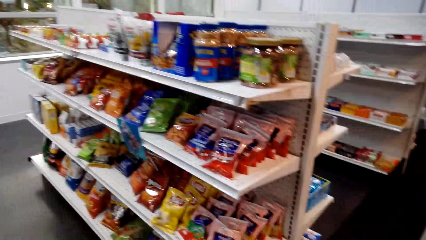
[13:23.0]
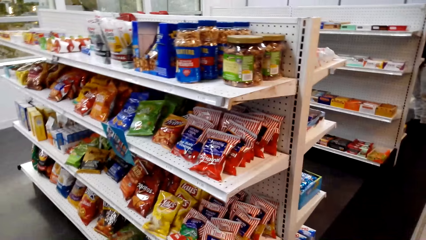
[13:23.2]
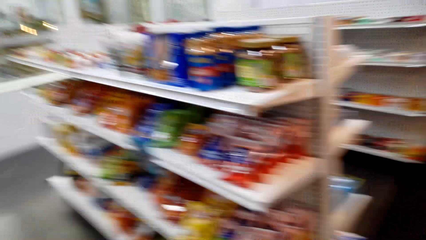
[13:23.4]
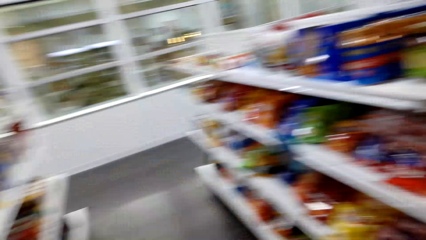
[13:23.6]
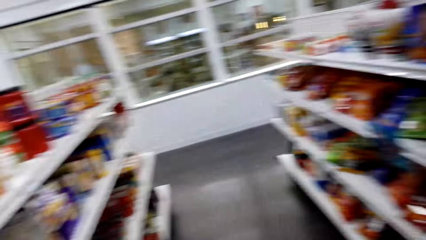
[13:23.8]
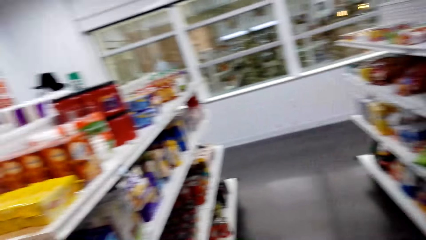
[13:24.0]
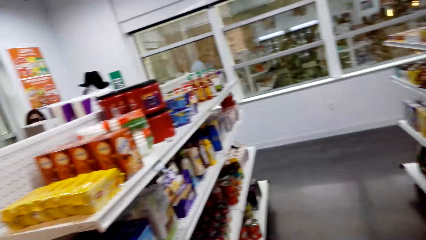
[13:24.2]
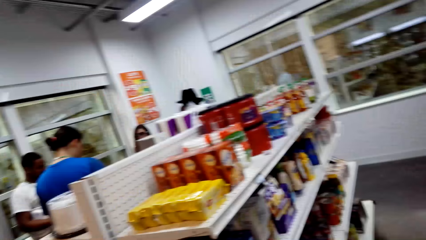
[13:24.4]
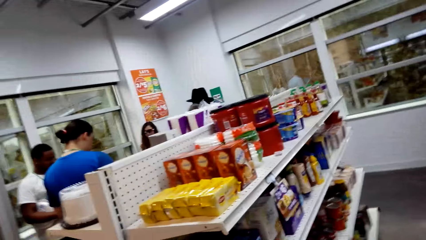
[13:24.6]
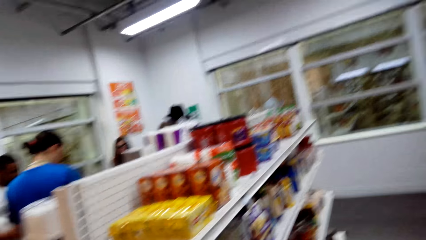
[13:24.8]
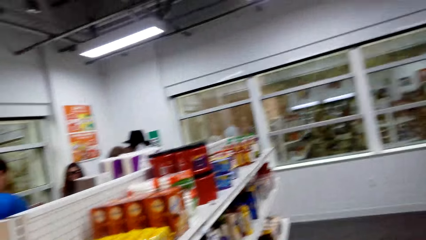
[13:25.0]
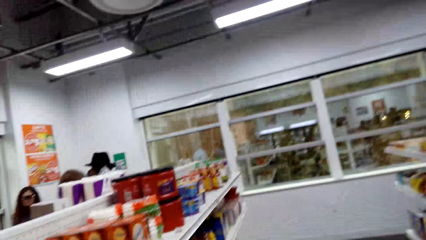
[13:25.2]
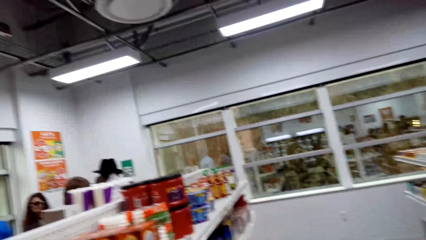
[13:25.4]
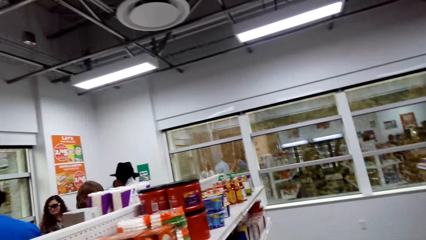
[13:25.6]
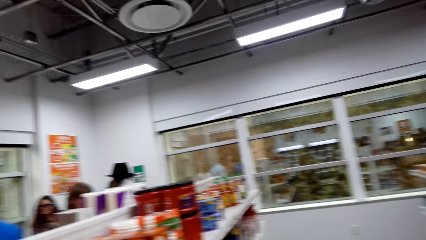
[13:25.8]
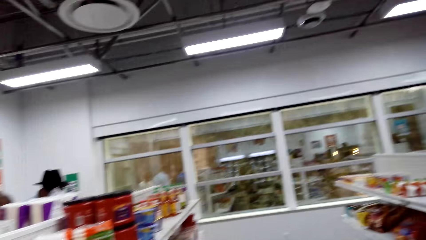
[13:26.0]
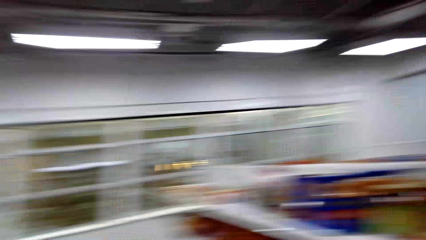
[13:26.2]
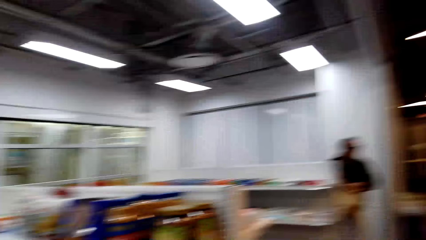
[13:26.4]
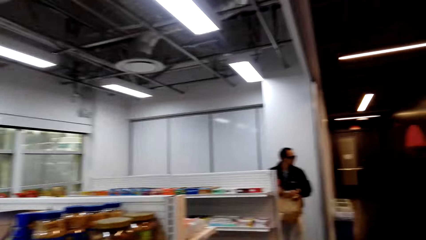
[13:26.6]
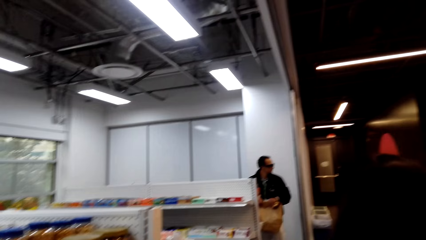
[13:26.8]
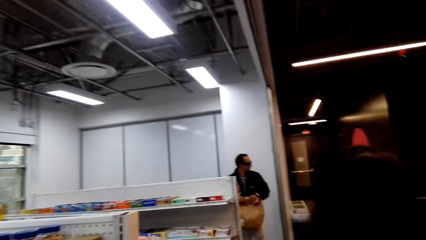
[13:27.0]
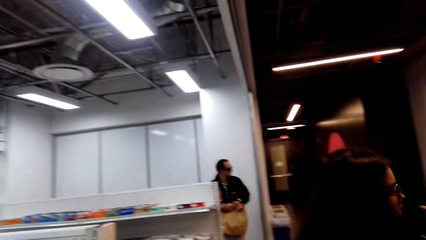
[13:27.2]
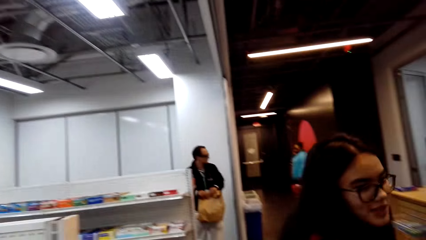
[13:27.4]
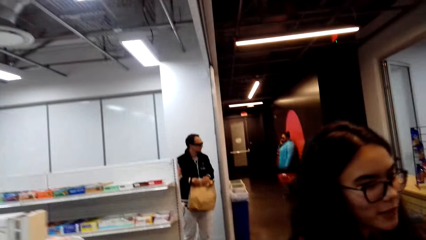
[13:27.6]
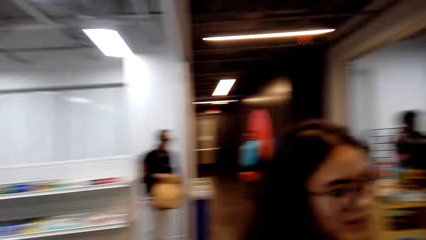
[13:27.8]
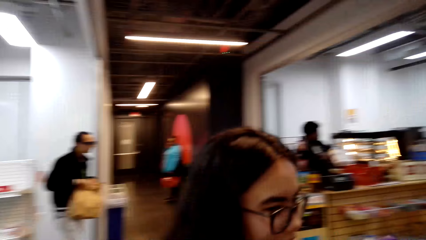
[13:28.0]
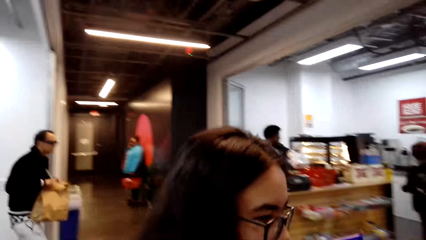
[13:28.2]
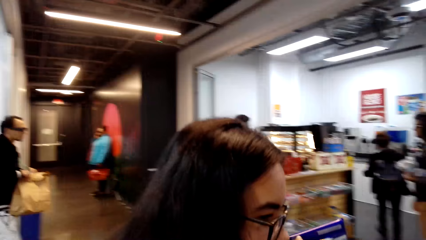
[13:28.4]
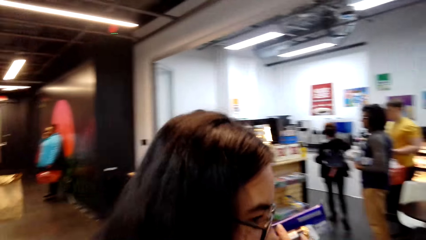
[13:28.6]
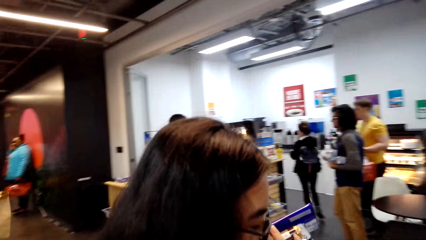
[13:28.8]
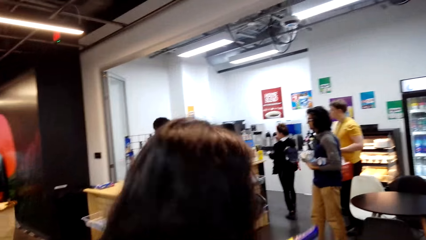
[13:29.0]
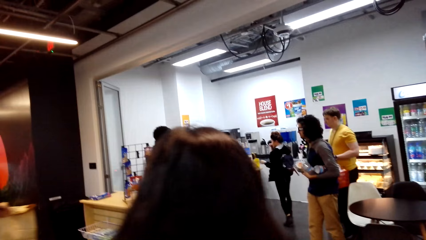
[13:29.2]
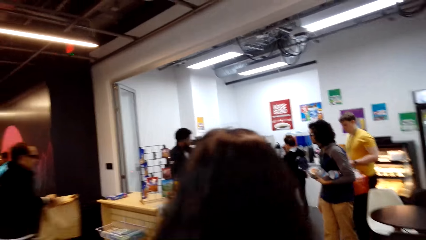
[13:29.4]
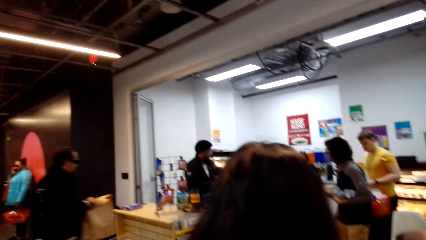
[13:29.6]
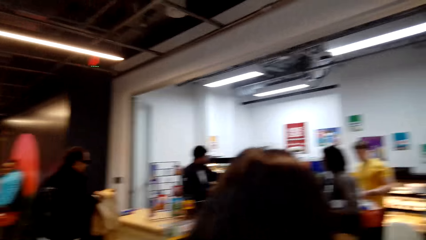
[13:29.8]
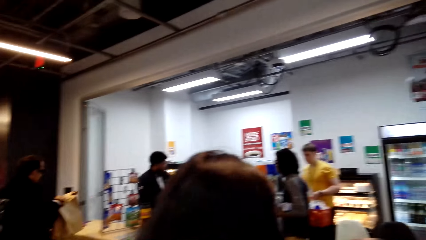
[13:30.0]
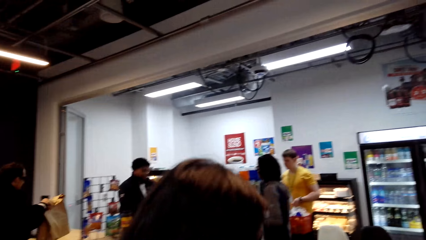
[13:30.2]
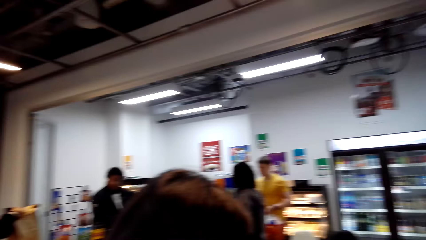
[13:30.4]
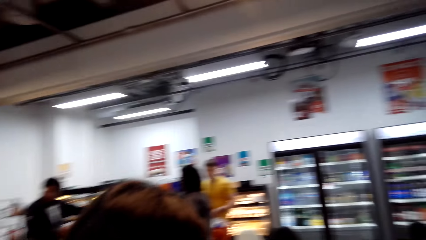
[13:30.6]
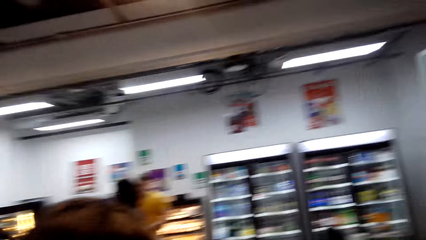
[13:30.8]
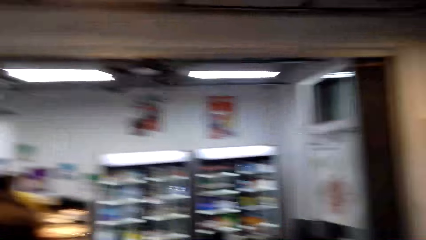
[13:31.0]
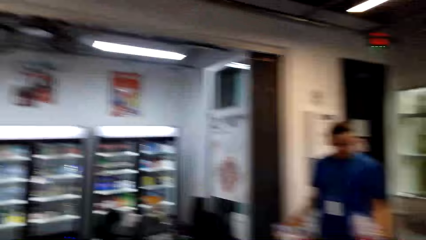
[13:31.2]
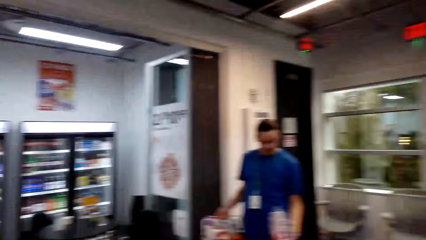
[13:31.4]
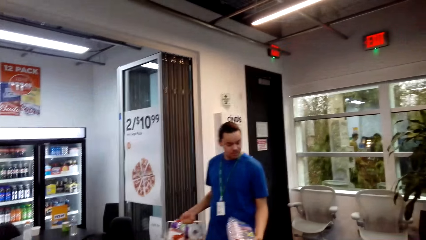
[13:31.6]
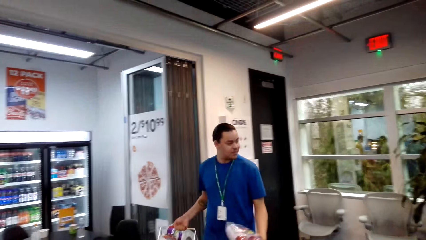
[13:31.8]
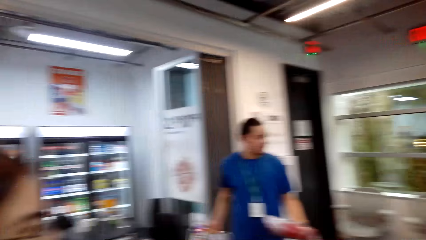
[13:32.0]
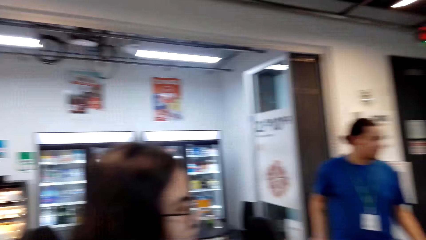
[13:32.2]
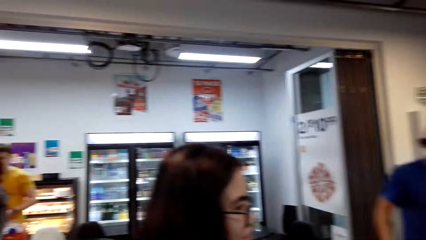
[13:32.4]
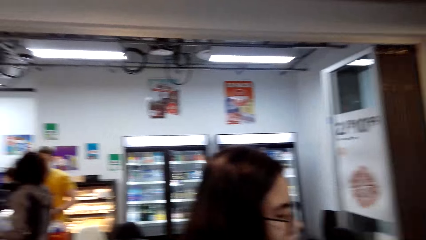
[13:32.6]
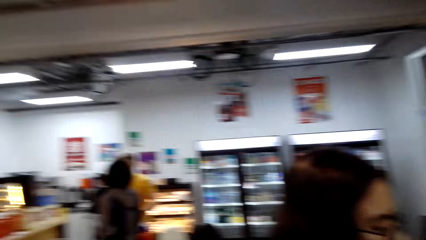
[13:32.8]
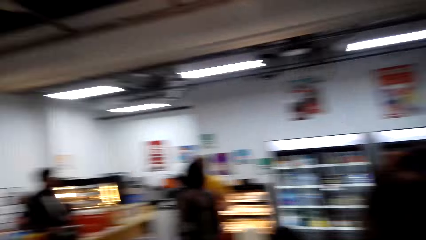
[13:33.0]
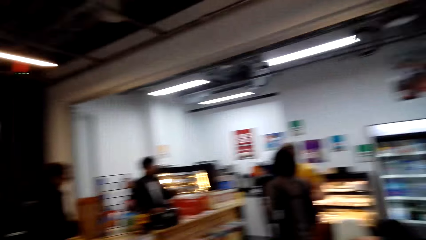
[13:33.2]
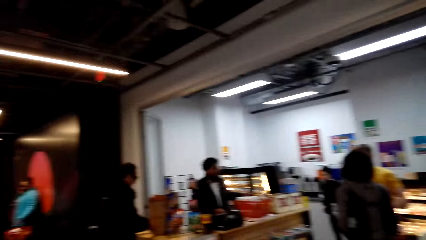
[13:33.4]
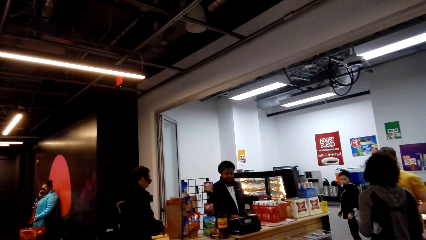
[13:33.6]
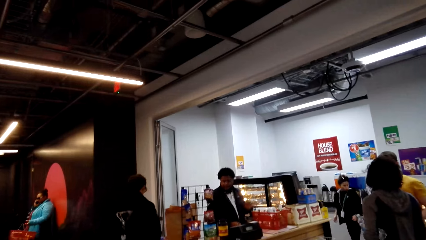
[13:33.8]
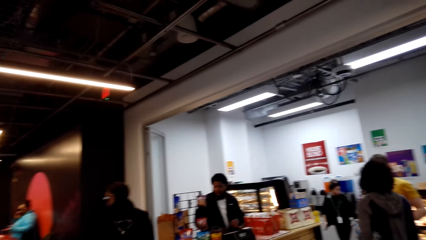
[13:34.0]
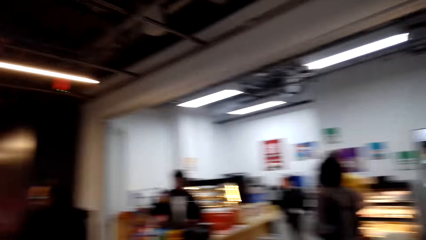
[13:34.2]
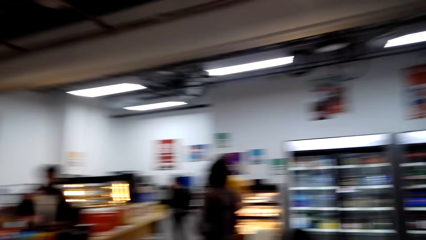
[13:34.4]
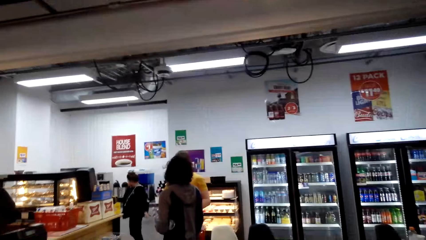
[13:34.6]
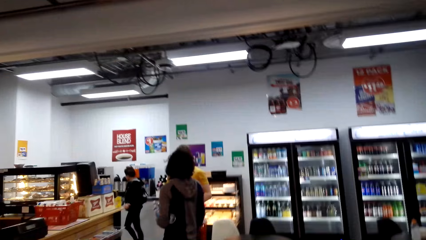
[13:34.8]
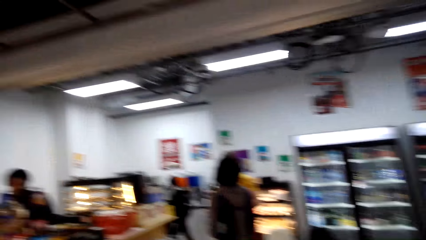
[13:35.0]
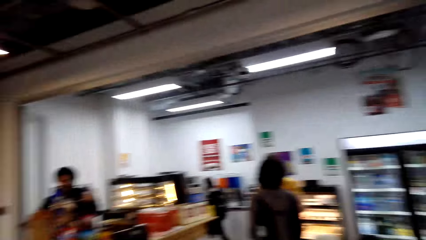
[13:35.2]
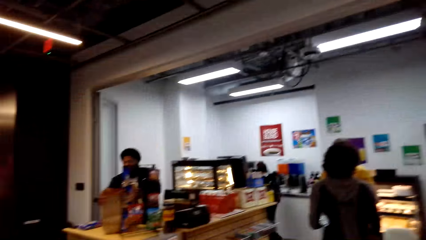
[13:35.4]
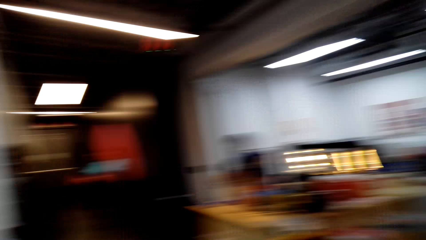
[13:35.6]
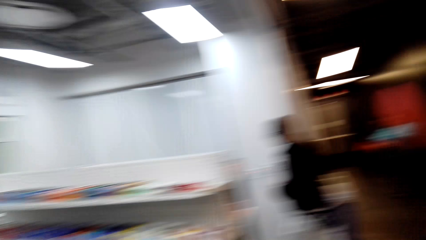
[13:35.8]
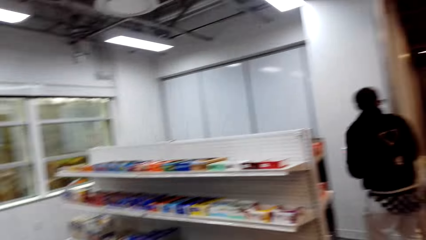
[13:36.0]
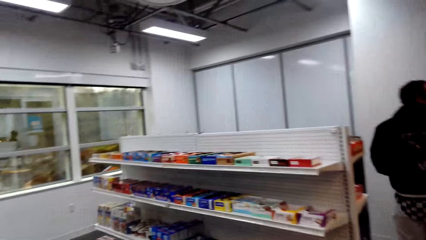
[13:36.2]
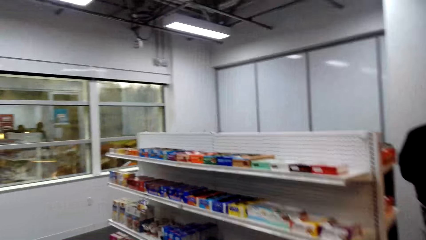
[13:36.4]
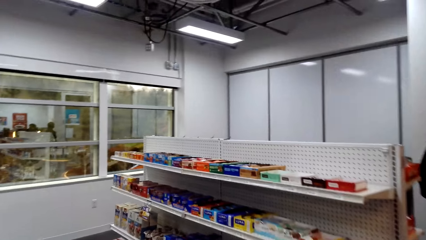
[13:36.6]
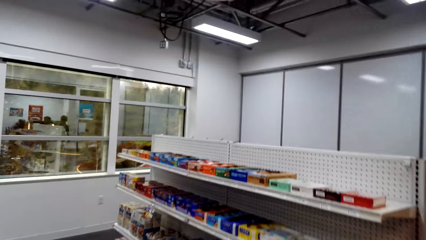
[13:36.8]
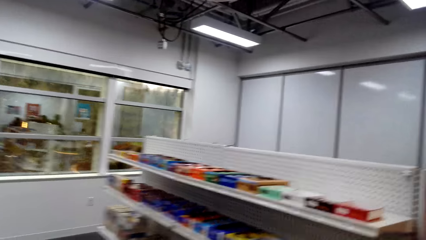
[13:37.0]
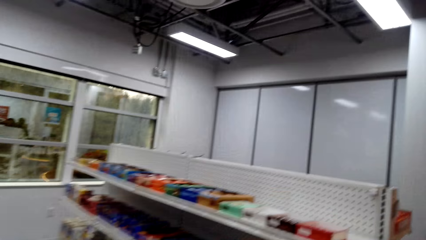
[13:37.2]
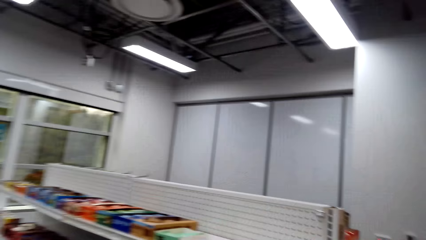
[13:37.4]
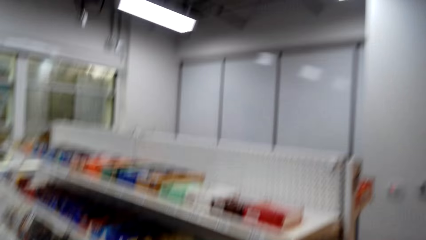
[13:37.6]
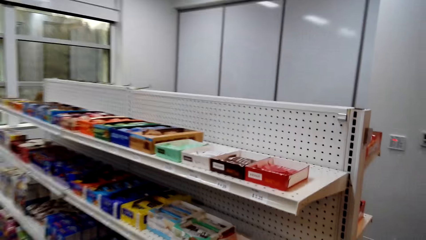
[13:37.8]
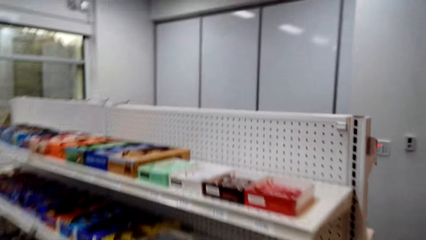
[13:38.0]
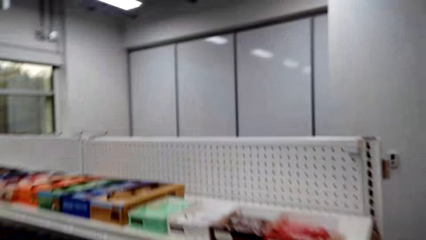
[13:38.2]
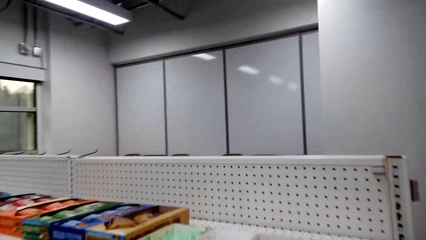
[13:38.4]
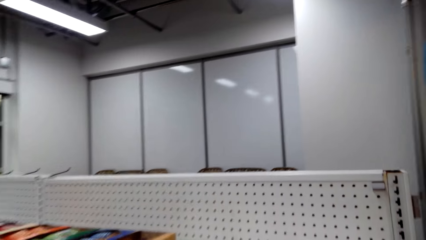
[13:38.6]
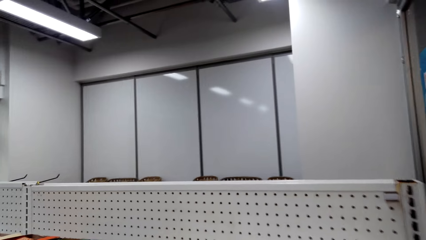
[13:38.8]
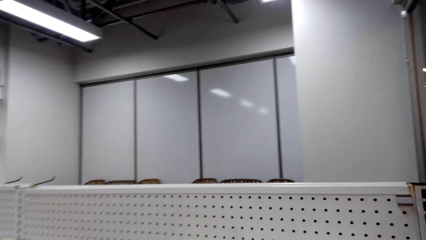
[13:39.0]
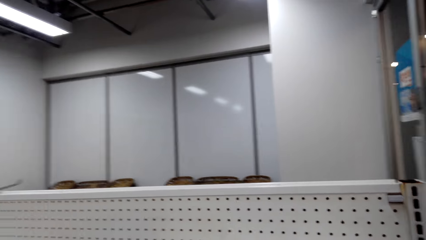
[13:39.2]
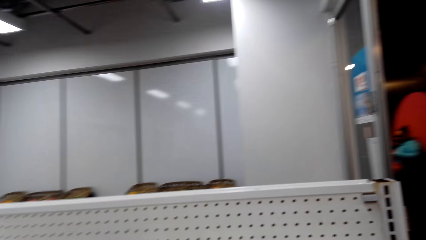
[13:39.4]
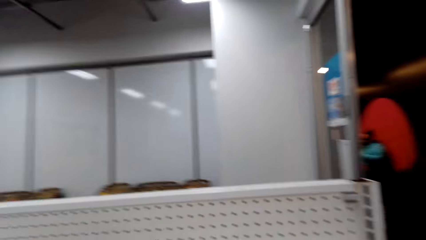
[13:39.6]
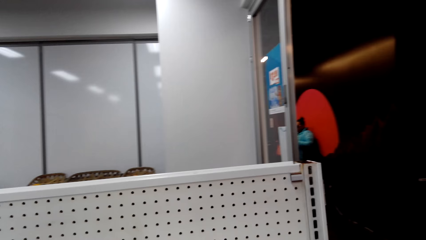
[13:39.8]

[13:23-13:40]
A person talks. The person talks to something. The camera wearer talks. The person talks. The camera wearer talks. They talk while walking near the cashier.
